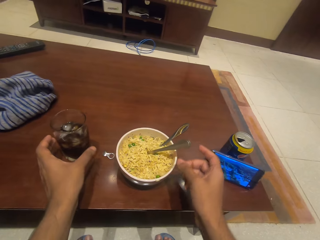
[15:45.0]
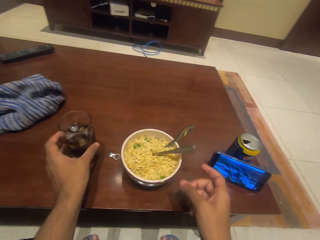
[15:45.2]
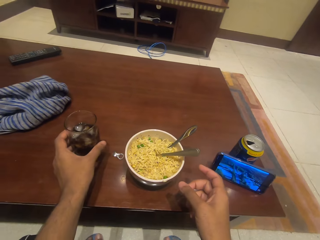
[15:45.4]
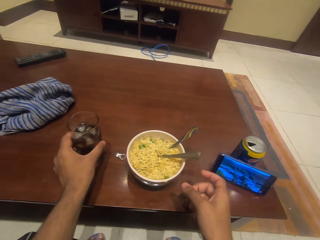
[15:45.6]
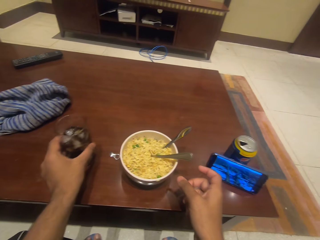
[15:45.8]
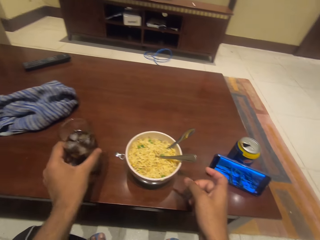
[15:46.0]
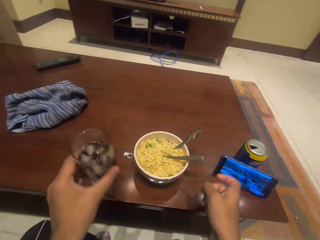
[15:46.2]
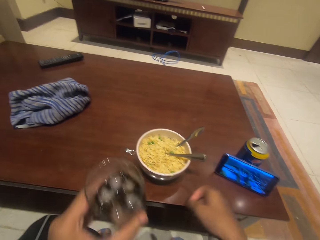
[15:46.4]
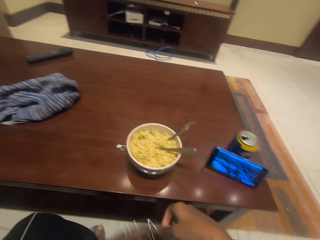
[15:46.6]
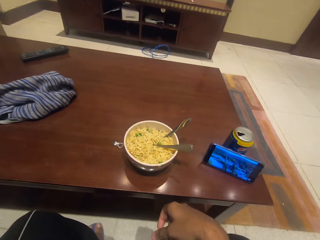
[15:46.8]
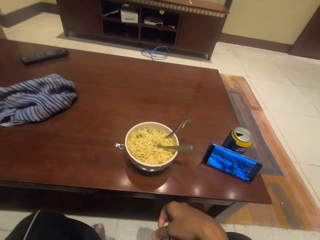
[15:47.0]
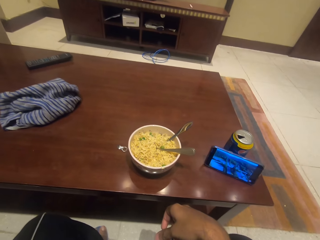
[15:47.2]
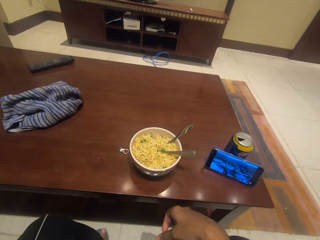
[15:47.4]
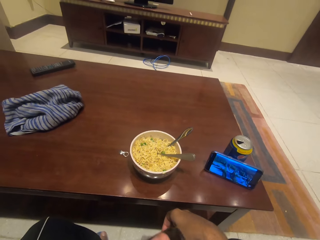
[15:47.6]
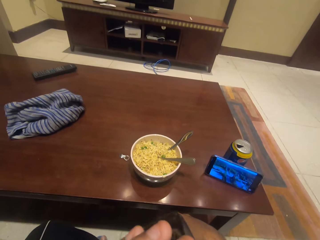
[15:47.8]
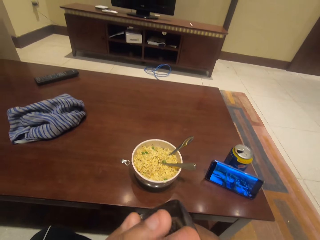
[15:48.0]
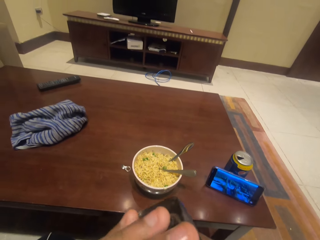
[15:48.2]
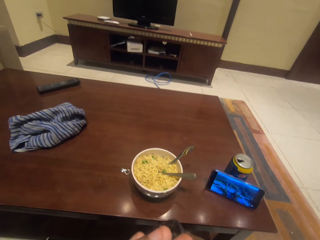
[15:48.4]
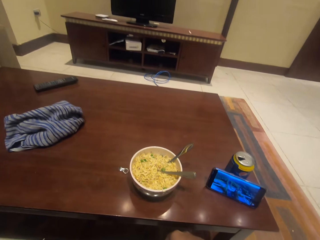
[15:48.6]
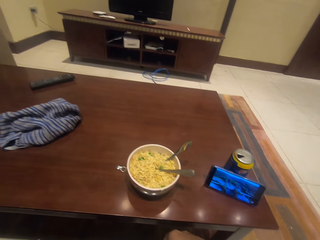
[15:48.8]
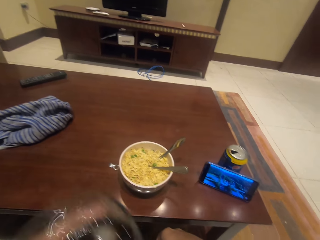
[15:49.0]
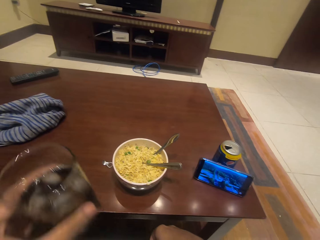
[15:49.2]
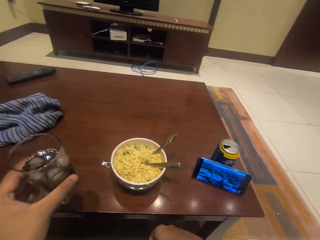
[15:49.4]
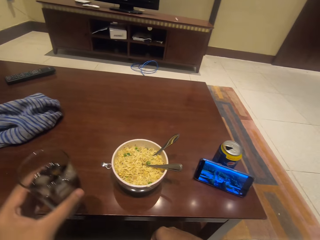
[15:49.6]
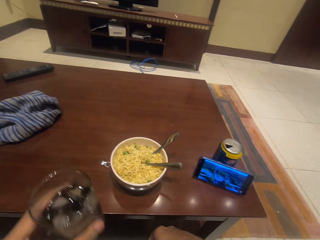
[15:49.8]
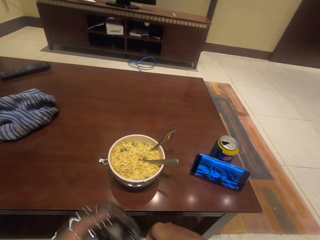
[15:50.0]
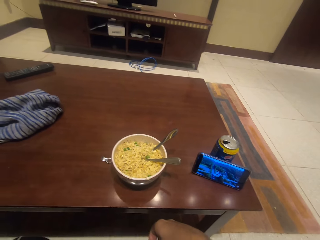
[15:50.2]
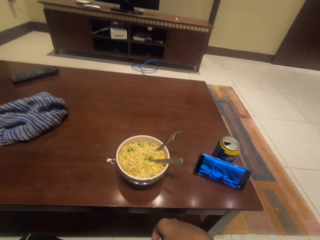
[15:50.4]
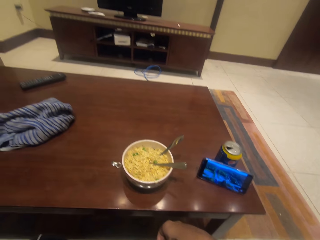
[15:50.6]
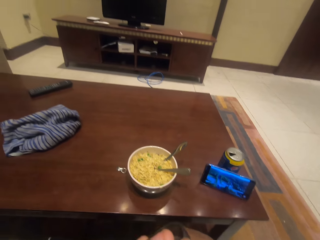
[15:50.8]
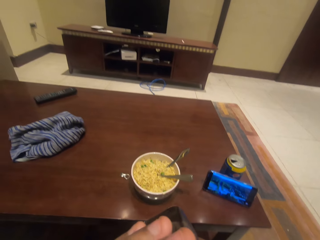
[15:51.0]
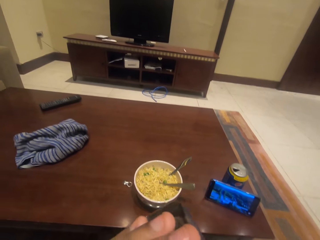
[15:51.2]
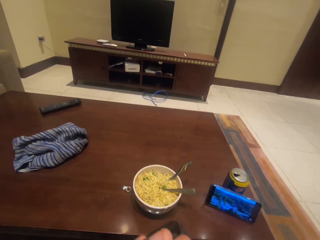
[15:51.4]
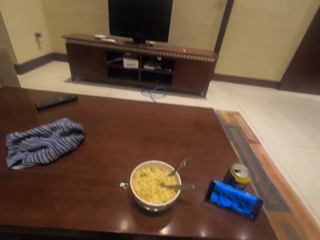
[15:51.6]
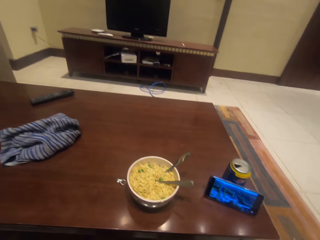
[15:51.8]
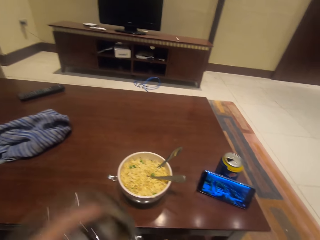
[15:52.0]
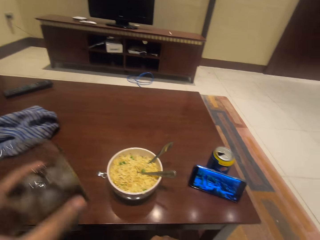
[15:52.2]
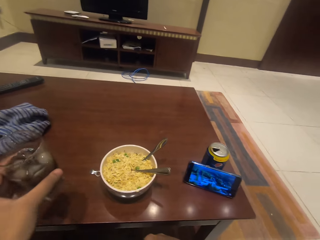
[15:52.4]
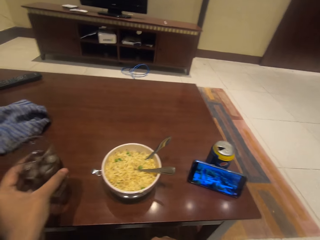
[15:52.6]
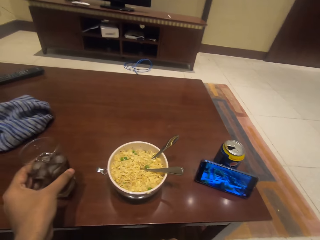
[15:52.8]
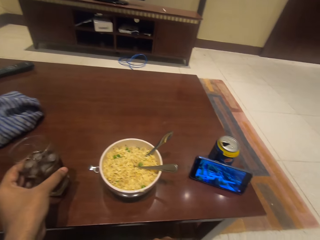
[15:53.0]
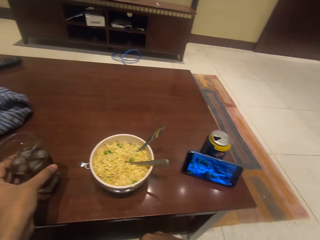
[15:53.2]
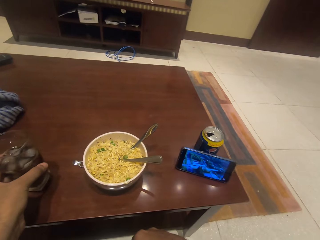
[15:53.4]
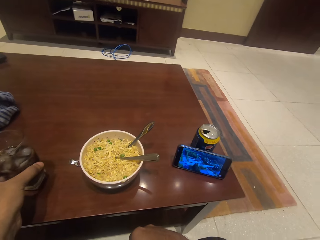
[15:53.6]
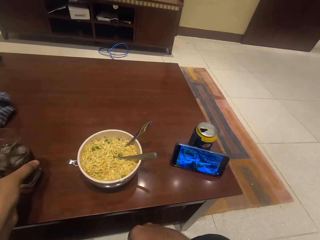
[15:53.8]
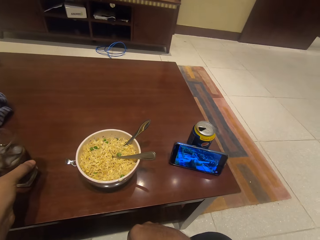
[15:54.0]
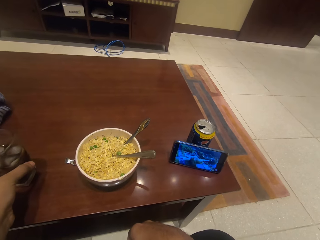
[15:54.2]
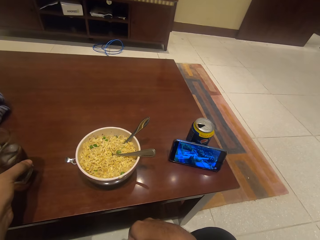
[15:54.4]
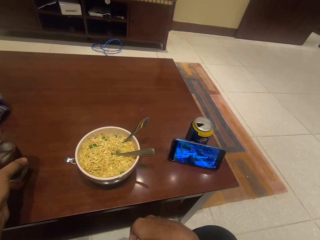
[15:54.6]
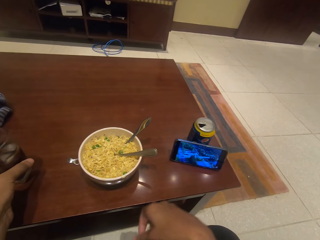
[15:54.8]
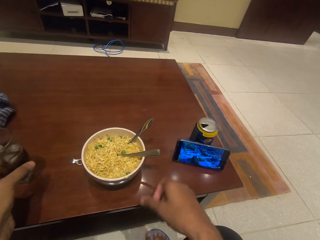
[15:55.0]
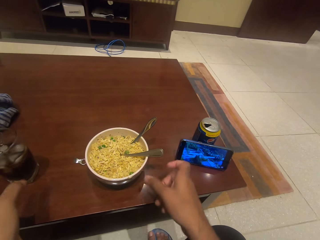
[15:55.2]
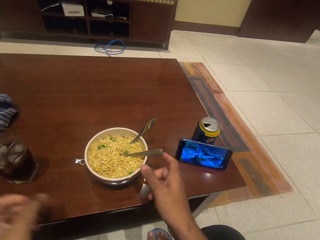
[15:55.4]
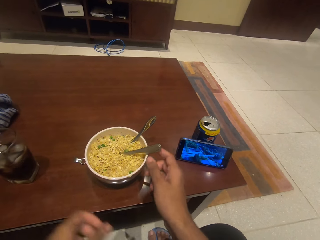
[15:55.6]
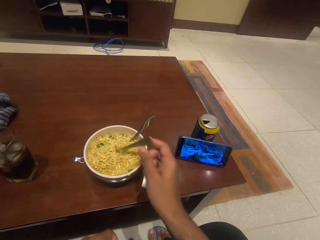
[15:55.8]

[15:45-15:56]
The camera wearer takes the glass with the drink from the table. They drink soda. They take the drink from the glass. They put the glass on the table.

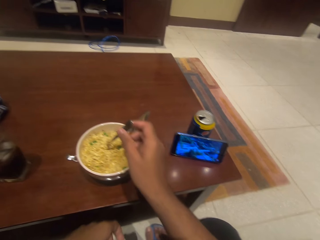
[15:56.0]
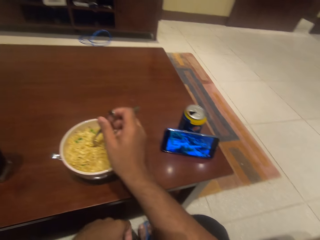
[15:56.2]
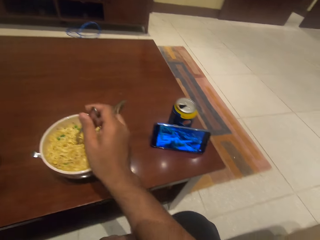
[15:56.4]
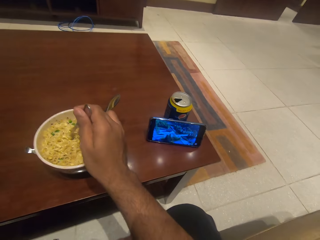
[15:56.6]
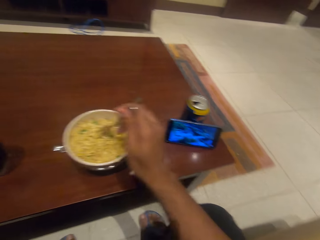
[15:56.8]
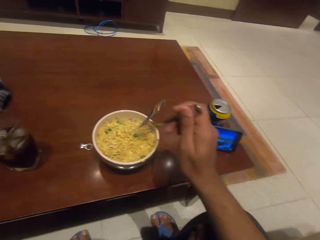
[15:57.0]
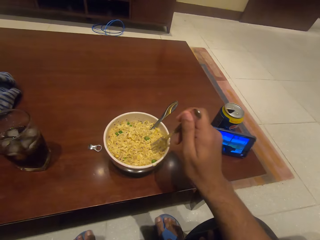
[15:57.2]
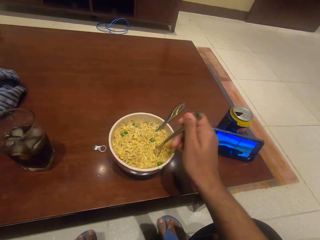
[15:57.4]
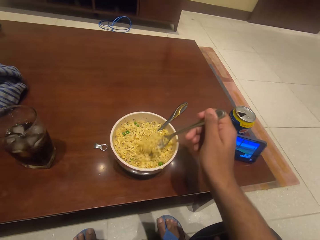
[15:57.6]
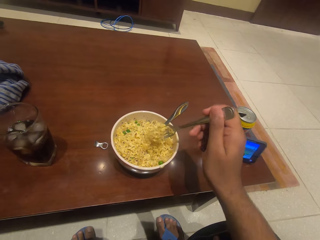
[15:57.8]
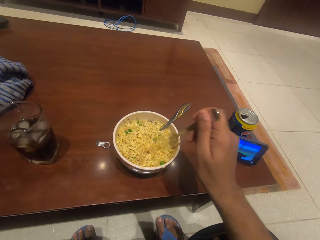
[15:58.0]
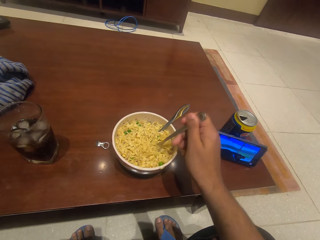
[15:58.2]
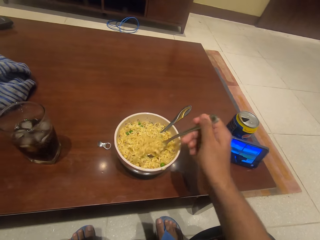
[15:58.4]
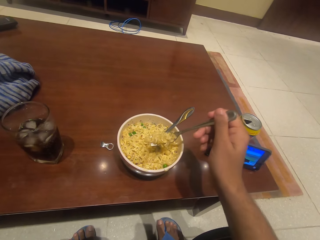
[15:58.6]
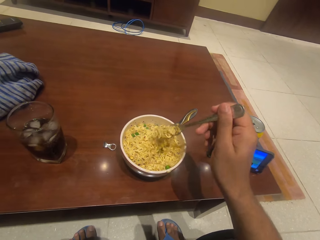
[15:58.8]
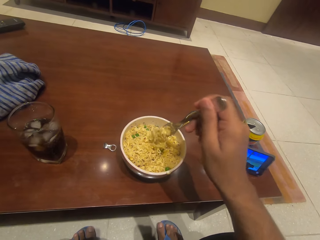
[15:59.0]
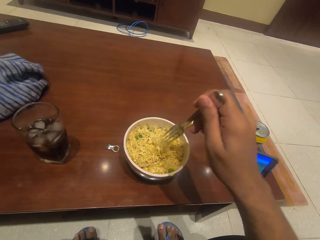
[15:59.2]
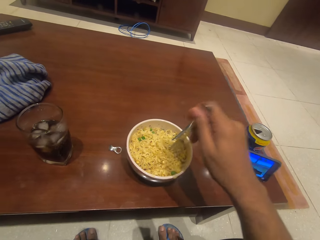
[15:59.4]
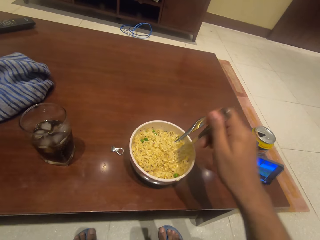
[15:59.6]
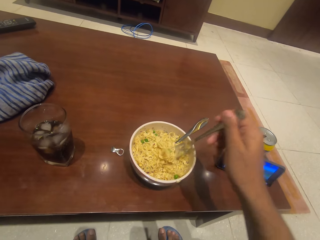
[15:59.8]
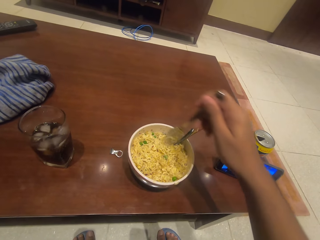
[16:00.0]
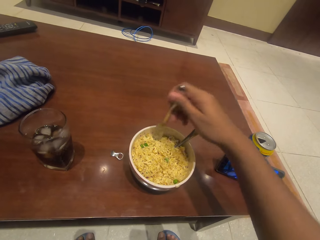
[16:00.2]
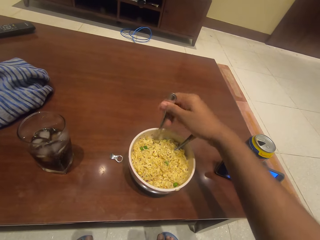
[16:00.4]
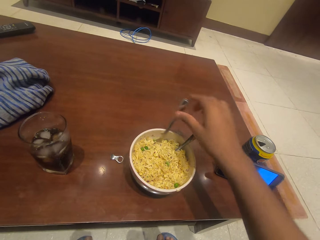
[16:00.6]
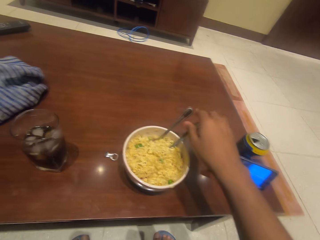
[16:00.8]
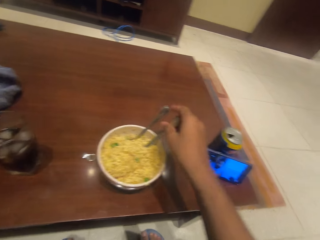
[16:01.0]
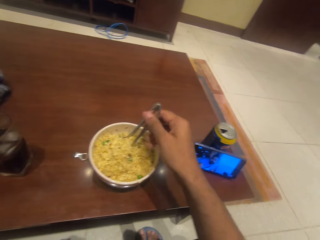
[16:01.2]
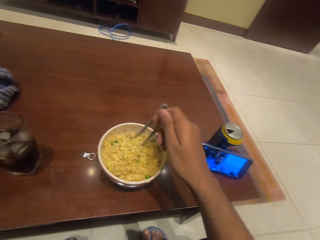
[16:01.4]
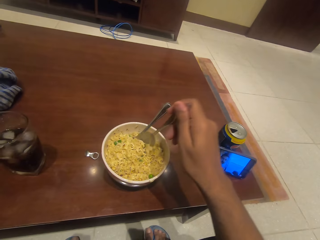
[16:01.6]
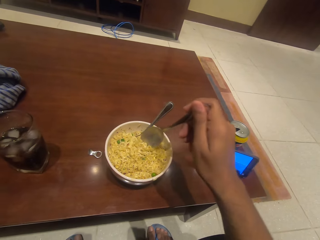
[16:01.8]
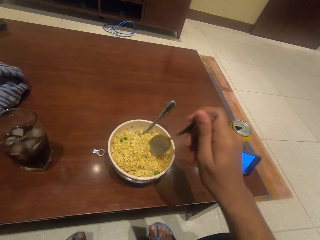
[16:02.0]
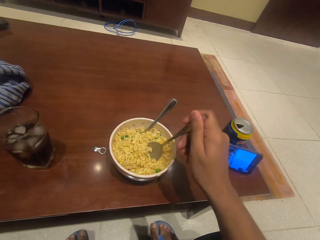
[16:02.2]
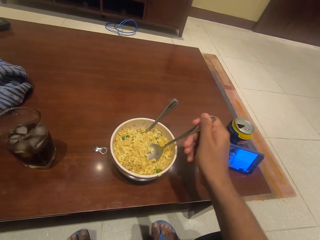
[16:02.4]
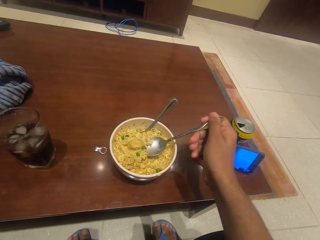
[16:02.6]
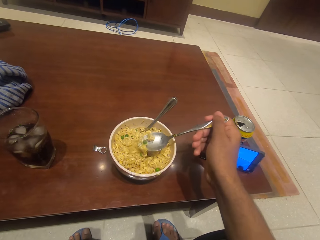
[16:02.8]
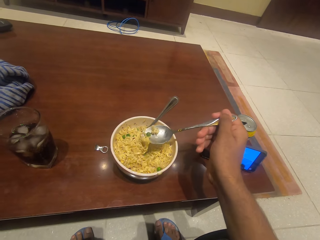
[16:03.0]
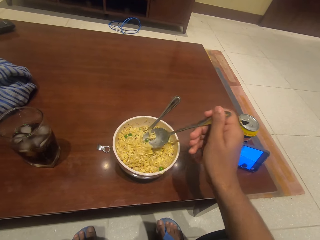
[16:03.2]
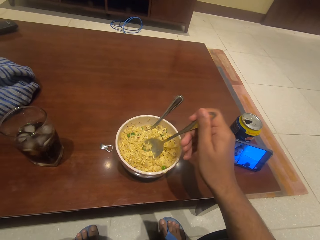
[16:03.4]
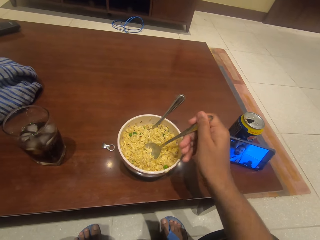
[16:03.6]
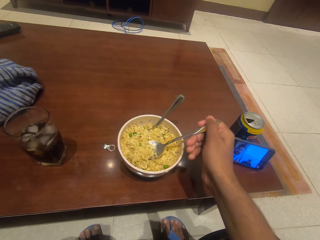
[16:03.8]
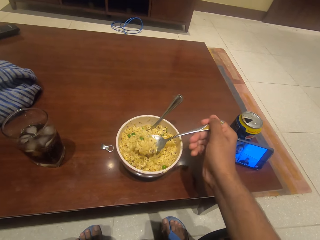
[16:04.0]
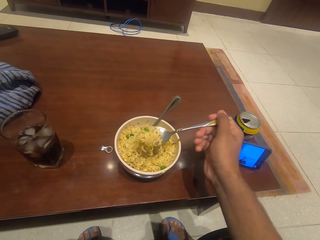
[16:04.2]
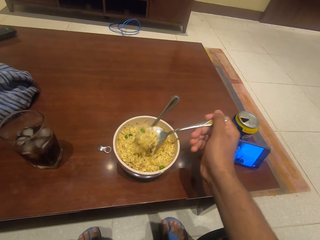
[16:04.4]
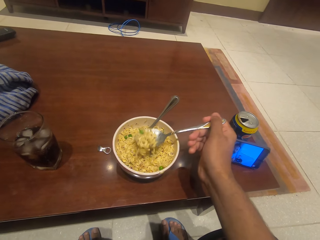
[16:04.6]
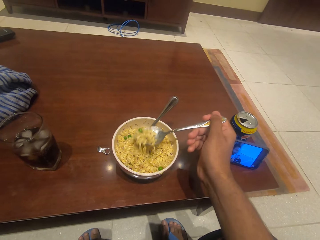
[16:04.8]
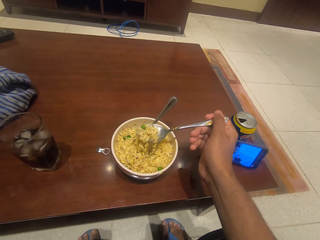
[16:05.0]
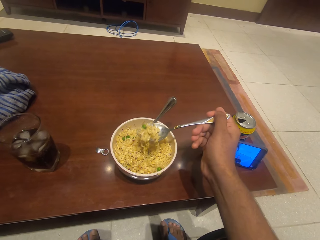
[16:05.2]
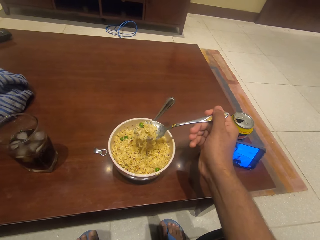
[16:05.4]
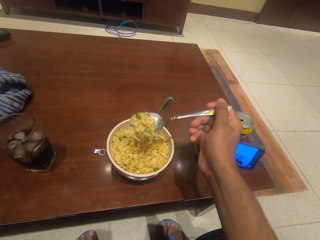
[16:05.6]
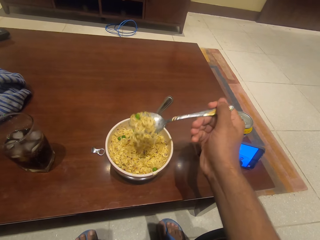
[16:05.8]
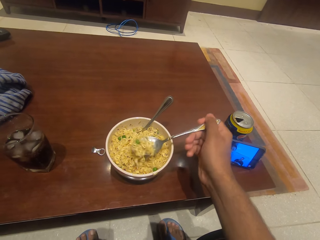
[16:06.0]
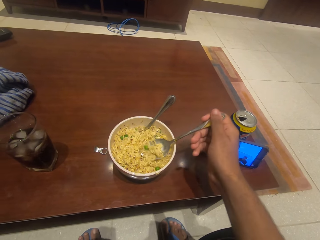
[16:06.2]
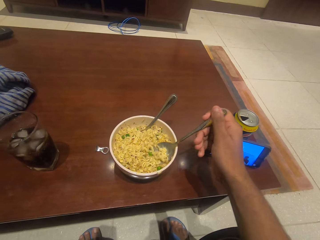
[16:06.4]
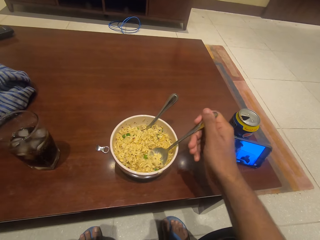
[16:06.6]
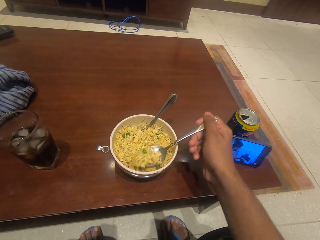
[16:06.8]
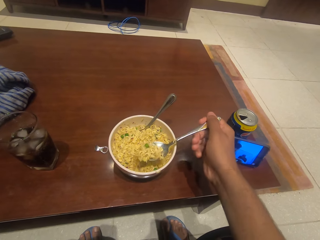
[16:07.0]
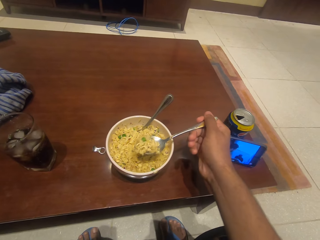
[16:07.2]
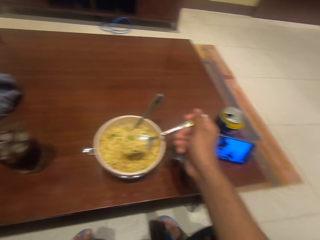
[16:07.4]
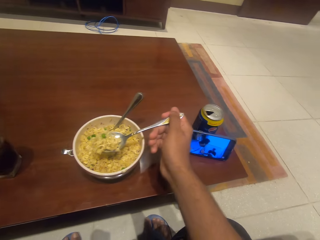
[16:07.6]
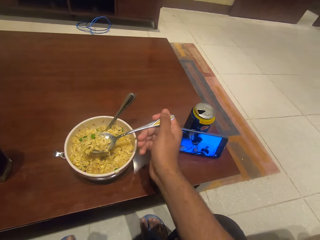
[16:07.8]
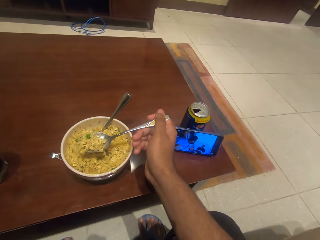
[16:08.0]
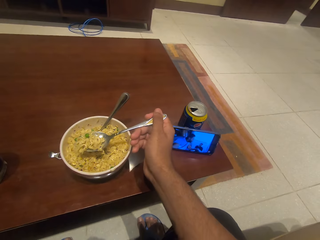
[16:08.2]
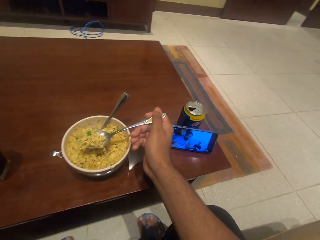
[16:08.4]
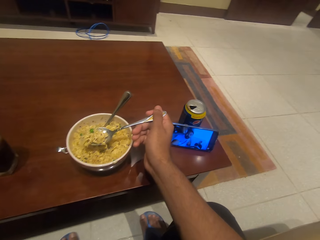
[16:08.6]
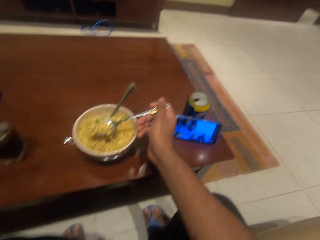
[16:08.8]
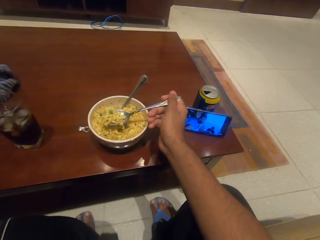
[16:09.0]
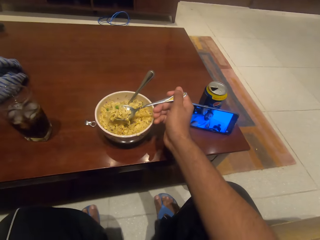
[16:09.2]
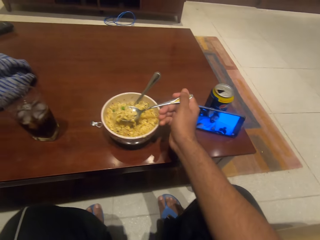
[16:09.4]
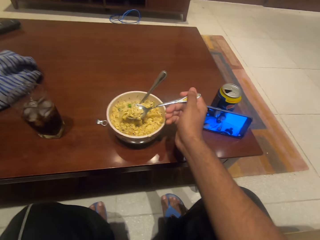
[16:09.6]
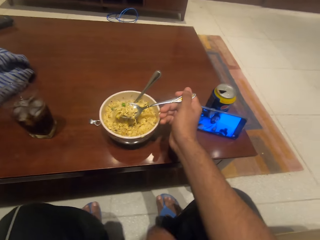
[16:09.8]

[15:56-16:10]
The camera wearer mixes food with the fork. They put the fork in the food. They eat noodles. They scoop the food with the spoon.
